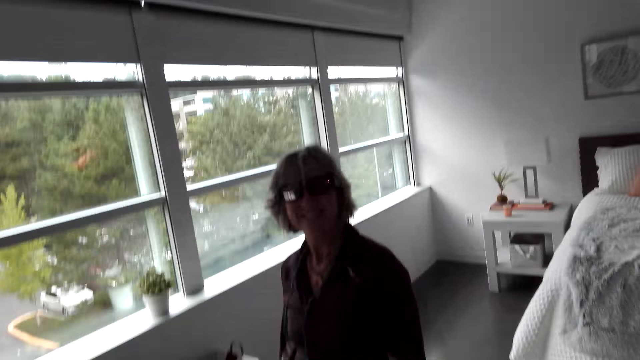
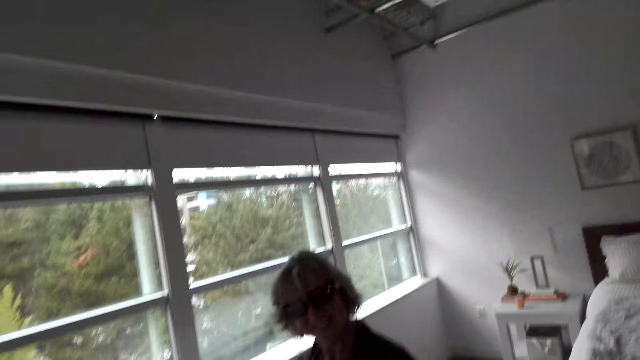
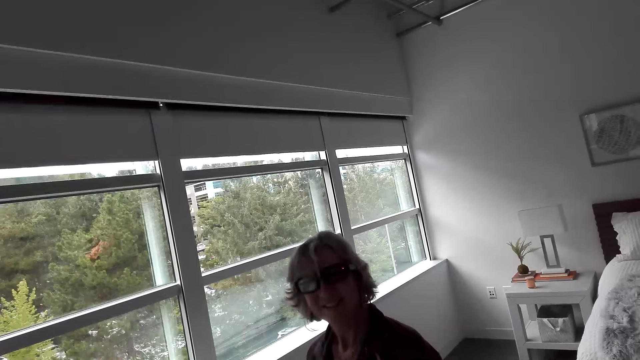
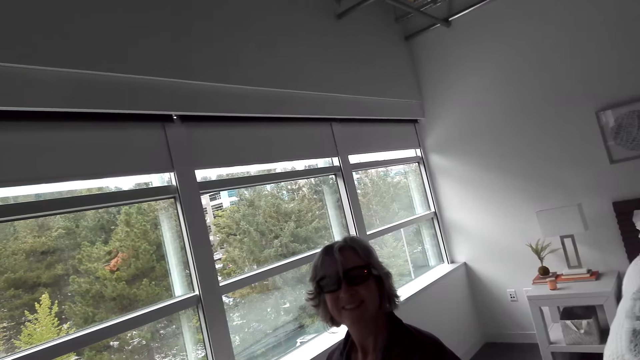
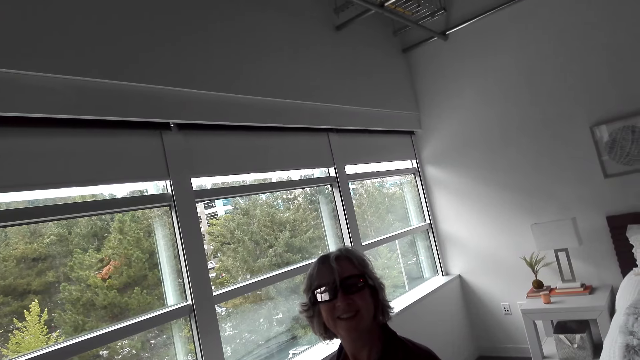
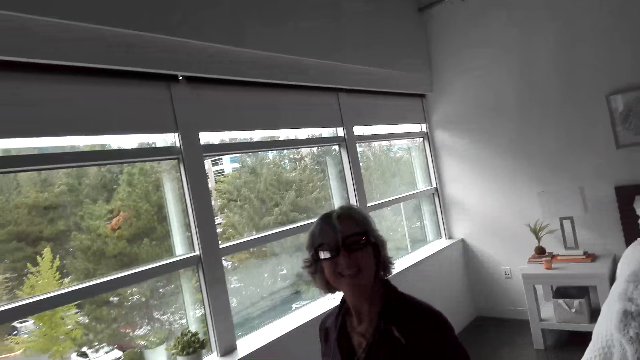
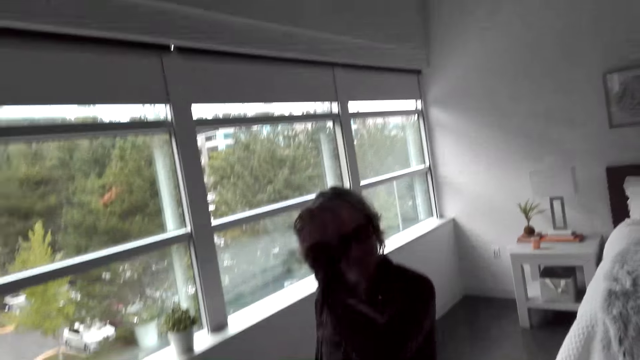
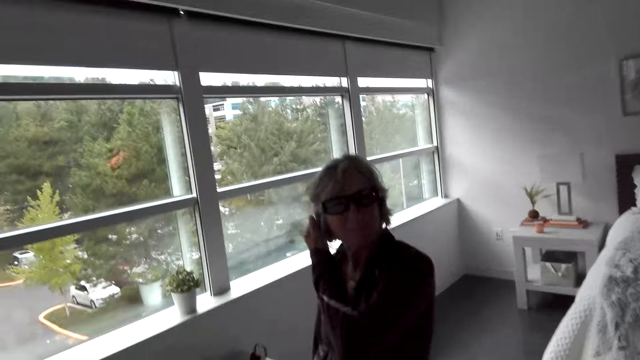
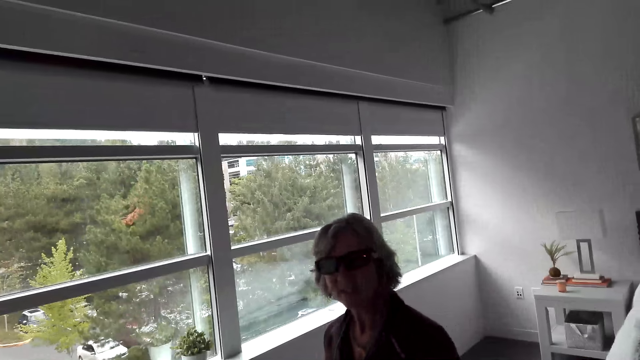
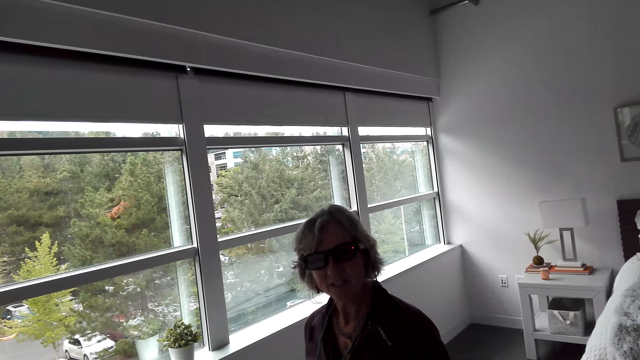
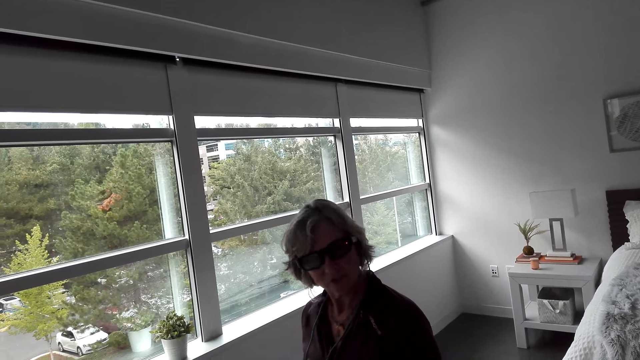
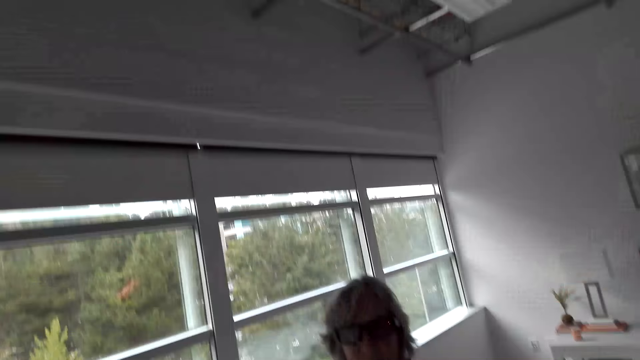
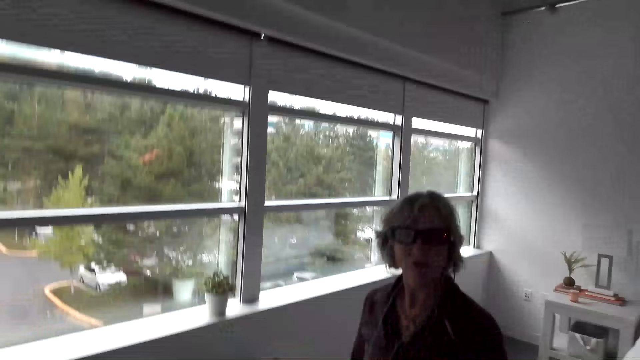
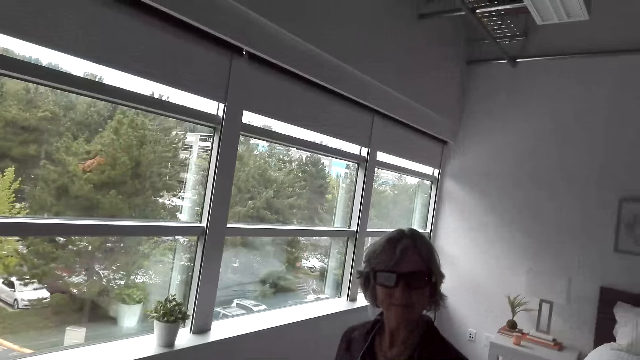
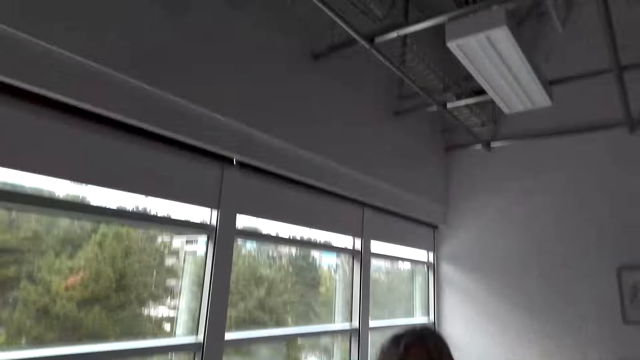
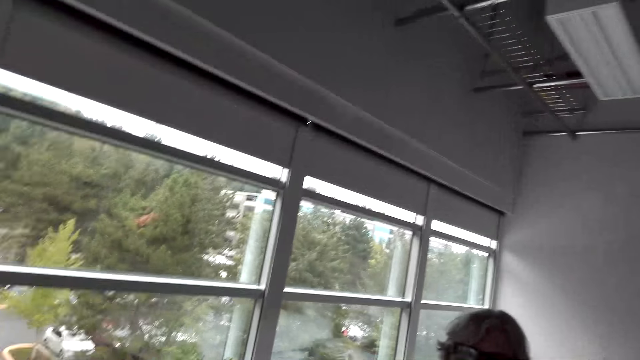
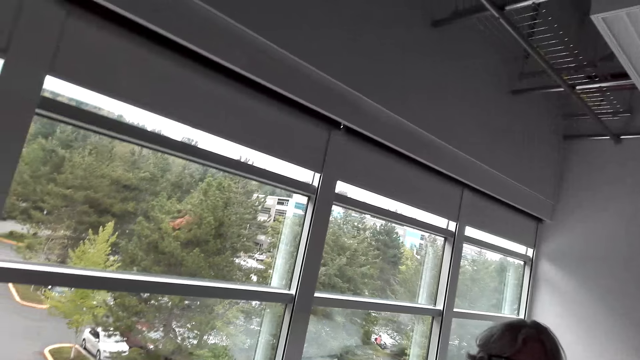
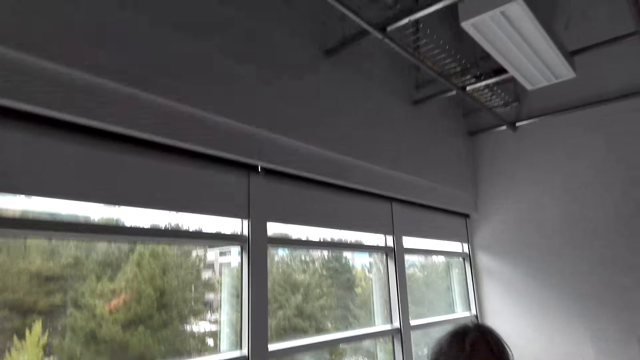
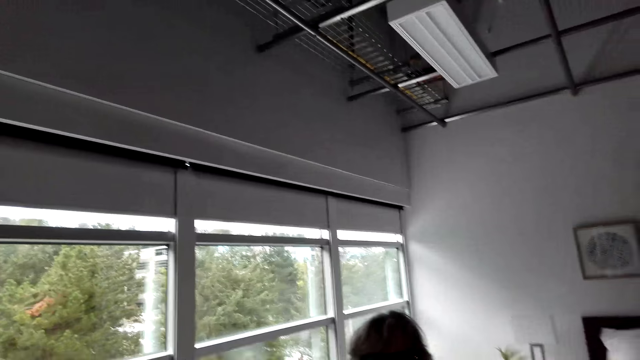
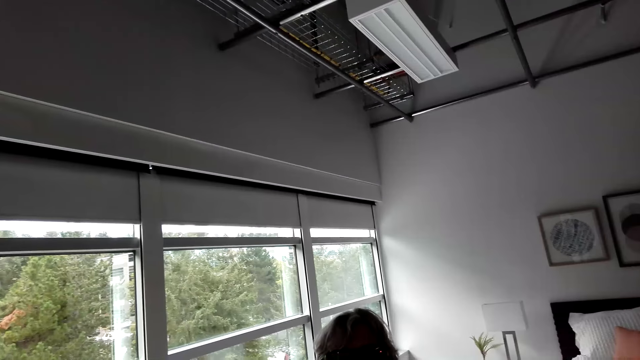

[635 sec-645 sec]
A woman touches the hair. The woman talks to the camera wearer. The camera wearer talks to the woman.

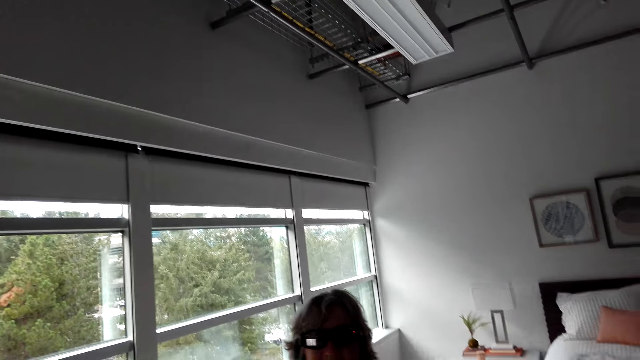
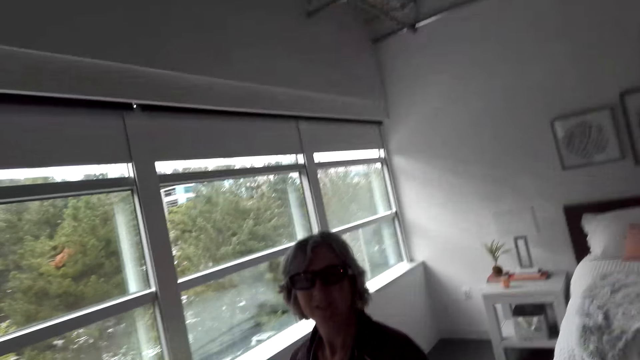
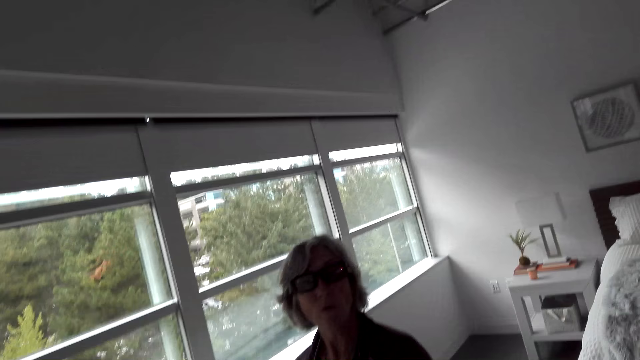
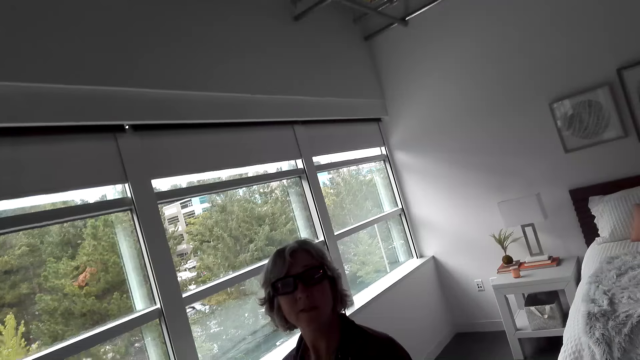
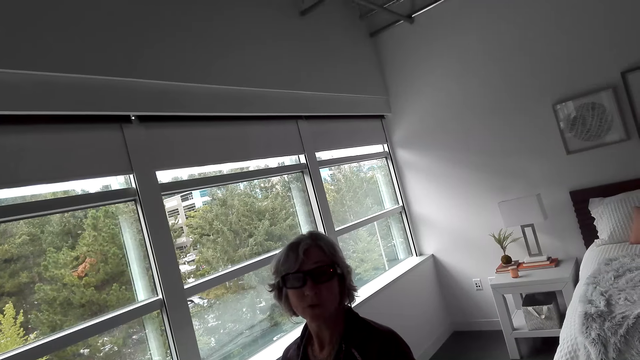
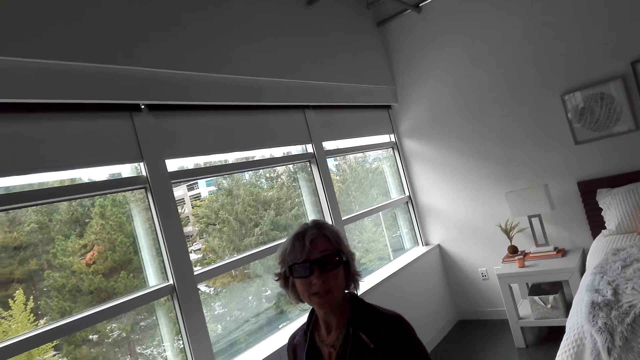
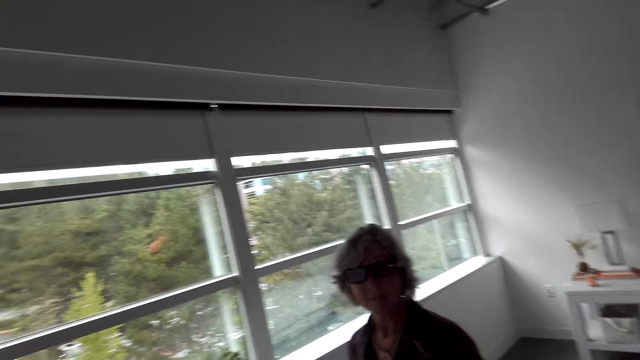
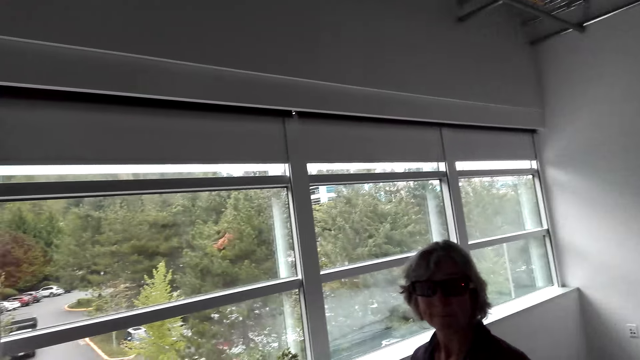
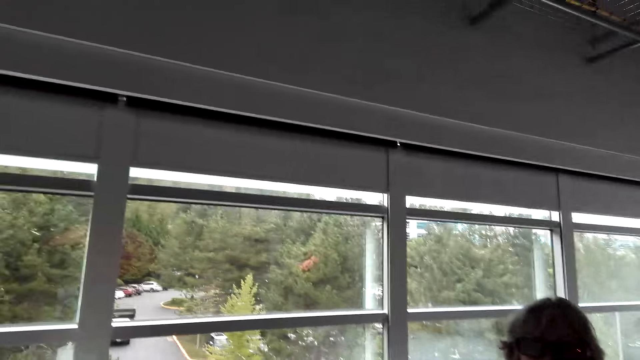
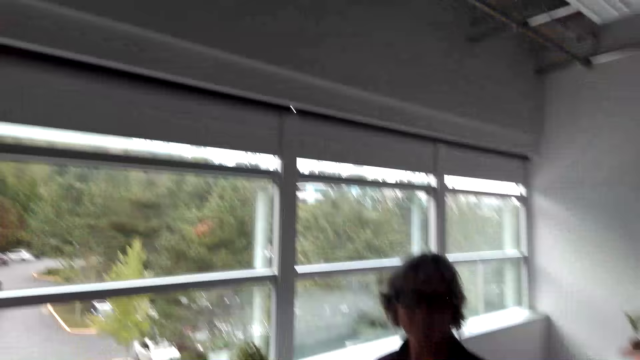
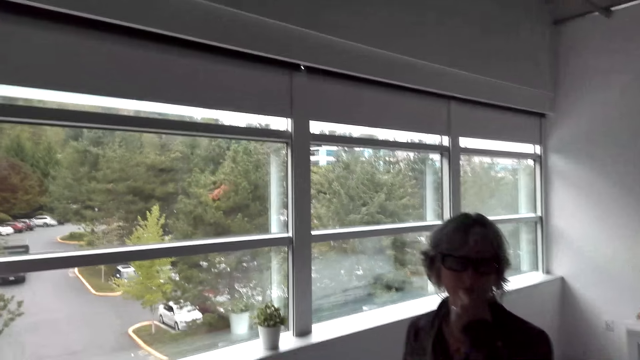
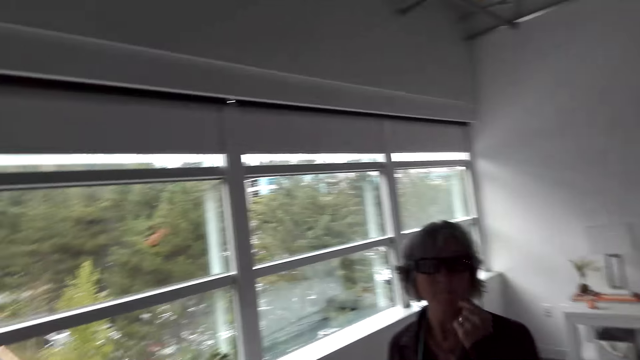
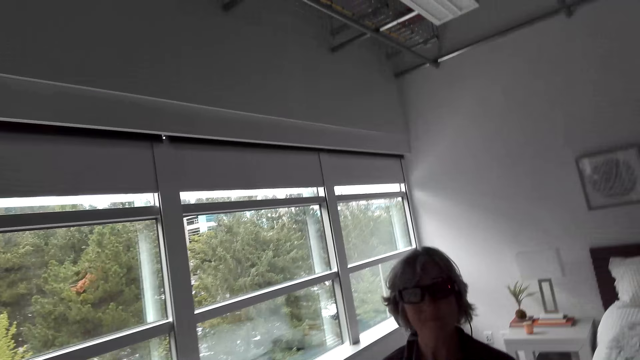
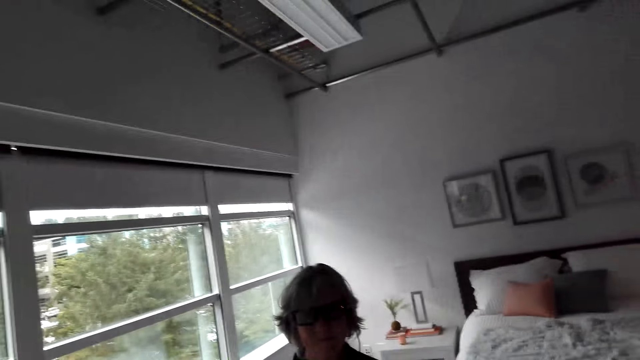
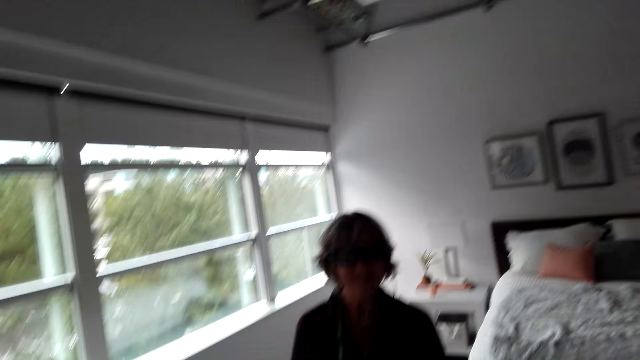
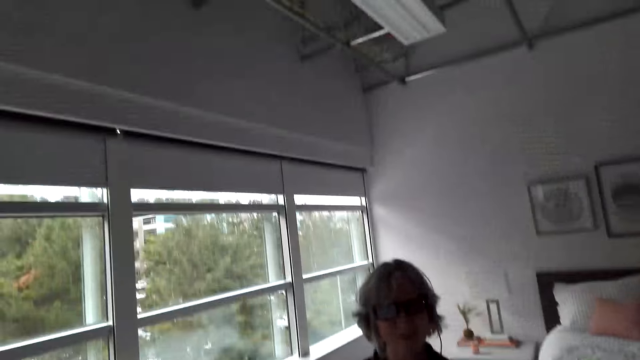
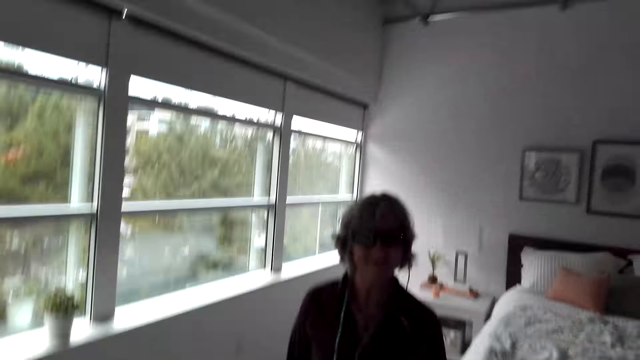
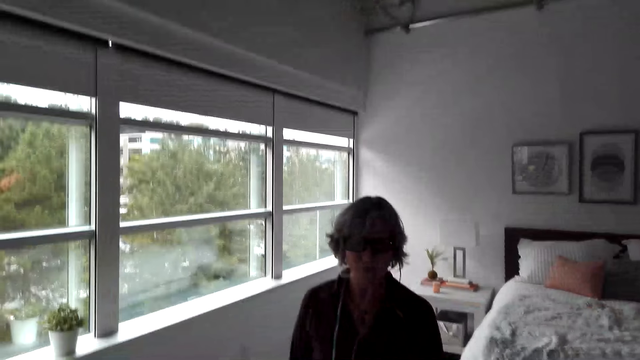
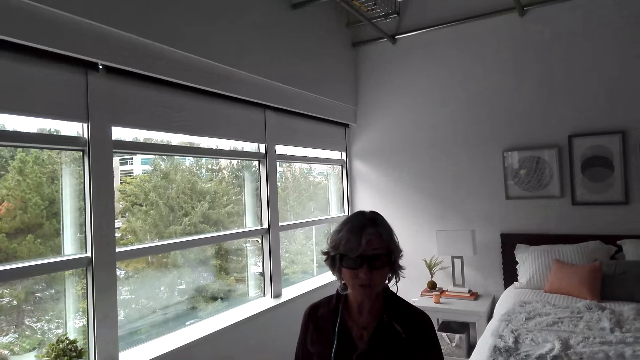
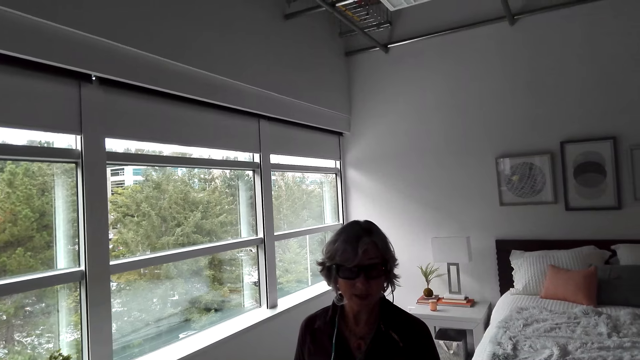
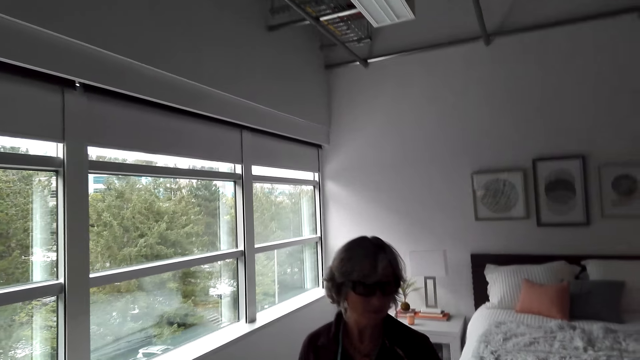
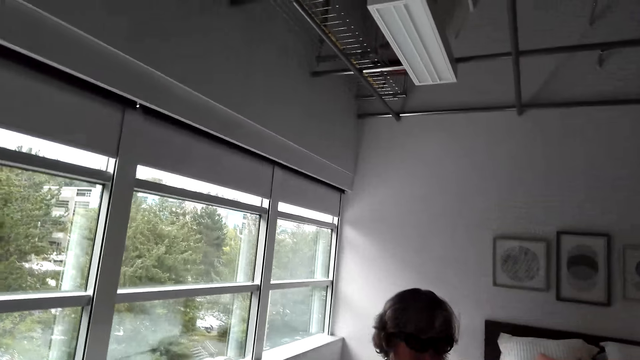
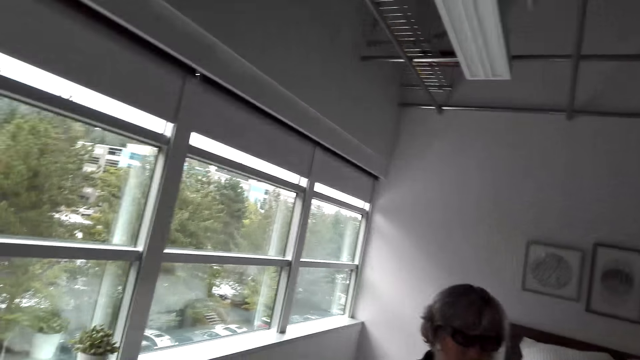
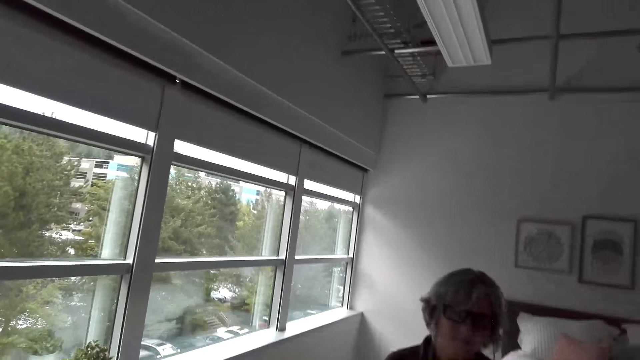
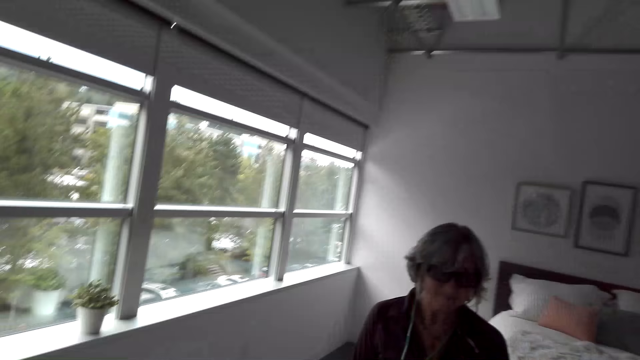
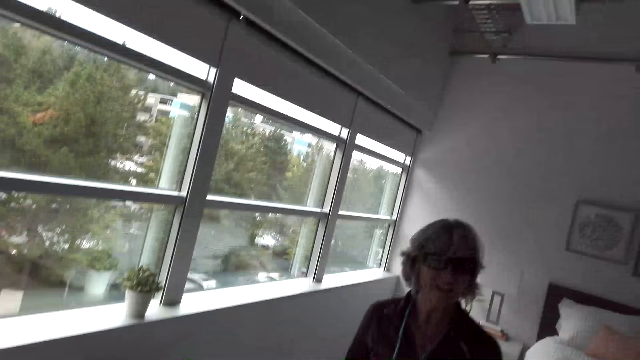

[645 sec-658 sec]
A woman talks to the camera wearer. The camera wearer talks to the woman. The woman talks to the camera wearer. The camera wearer talks to the woman.
